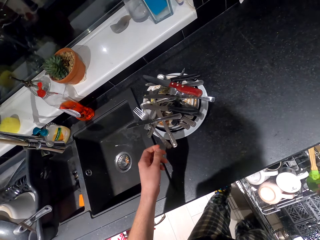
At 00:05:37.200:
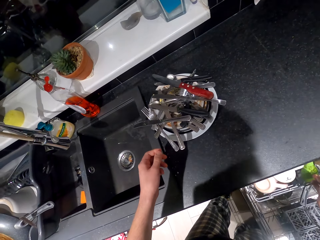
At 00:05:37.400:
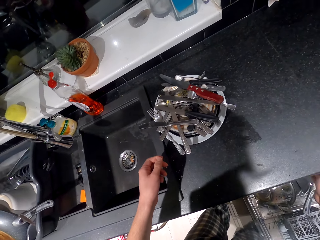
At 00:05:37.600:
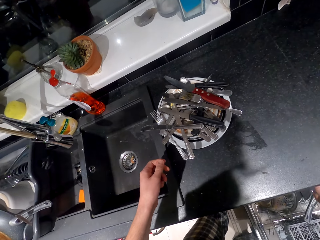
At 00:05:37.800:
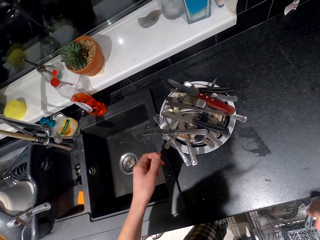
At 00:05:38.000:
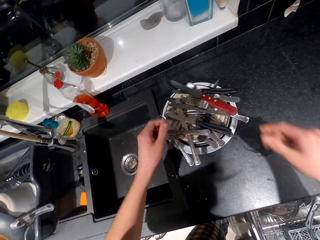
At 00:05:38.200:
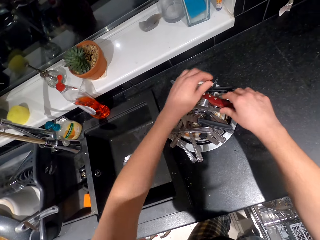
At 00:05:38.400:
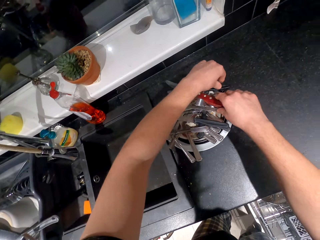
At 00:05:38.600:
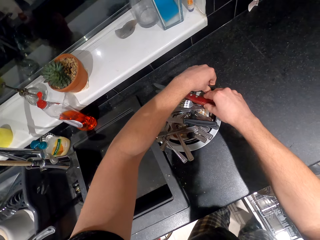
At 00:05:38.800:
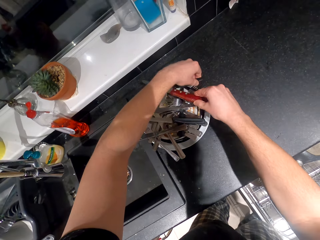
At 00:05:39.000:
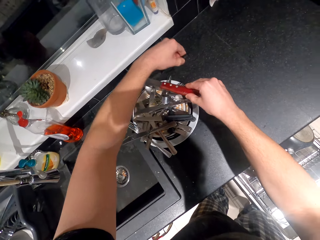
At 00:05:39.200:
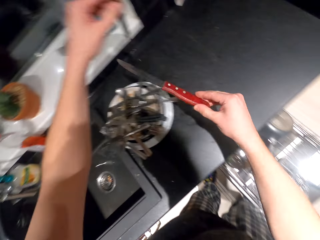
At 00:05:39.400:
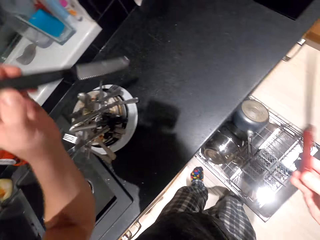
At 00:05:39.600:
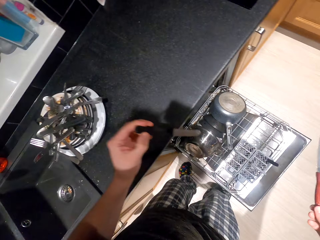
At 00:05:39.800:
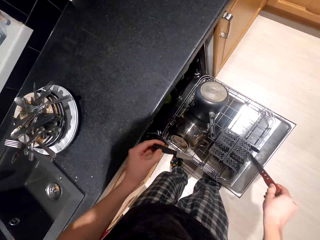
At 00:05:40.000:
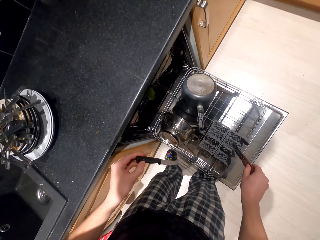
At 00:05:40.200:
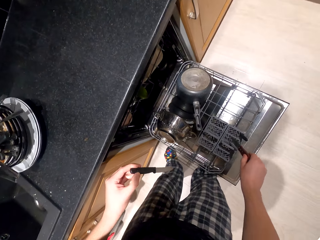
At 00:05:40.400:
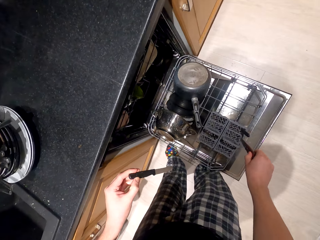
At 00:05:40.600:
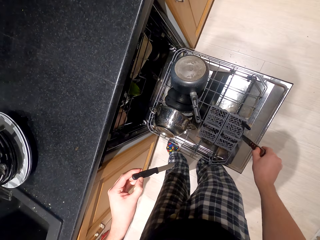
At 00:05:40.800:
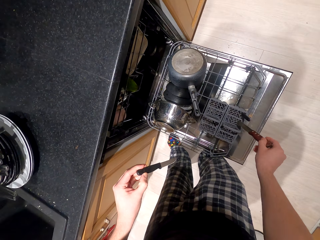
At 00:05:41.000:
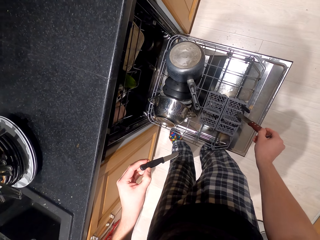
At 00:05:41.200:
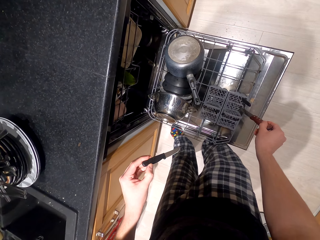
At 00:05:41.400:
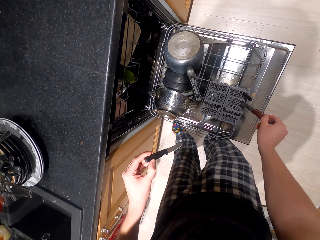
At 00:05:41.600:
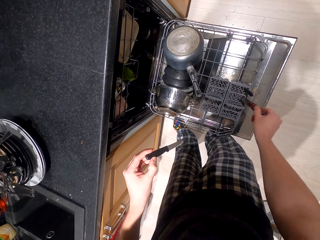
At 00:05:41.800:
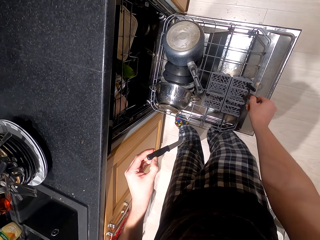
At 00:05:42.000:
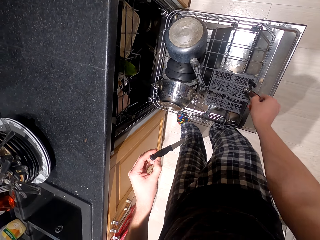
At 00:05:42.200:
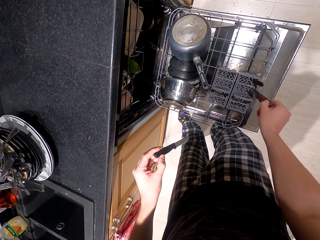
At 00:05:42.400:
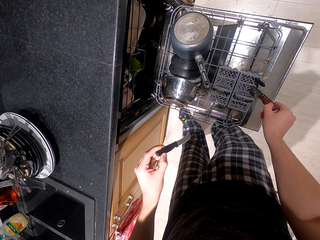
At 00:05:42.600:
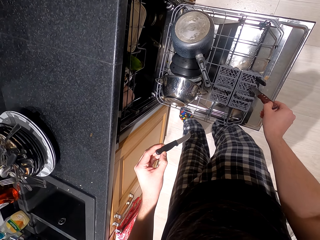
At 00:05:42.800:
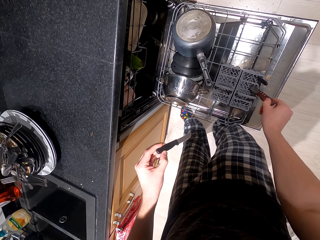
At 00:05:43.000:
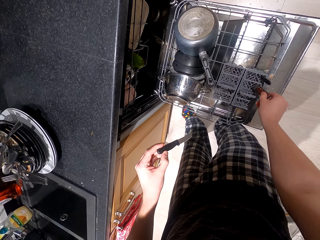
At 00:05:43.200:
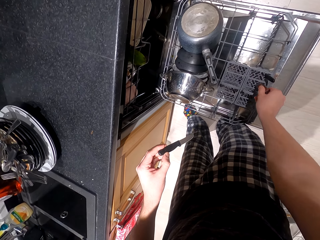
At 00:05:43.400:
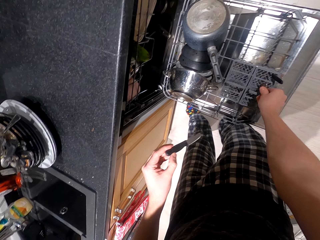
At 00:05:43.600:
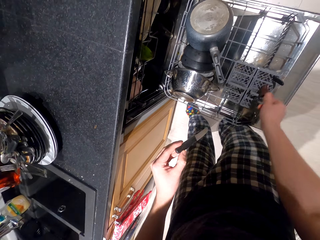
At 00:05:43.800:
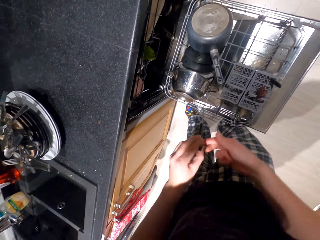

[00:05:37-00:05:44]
The camera wearer closes the utensils rack. They arrange the utensils to the utensils rack.

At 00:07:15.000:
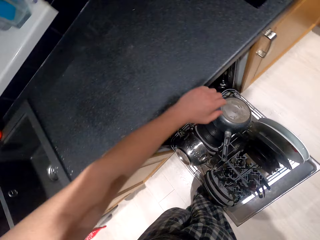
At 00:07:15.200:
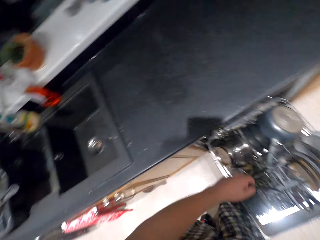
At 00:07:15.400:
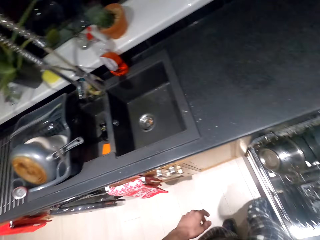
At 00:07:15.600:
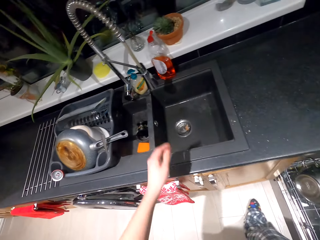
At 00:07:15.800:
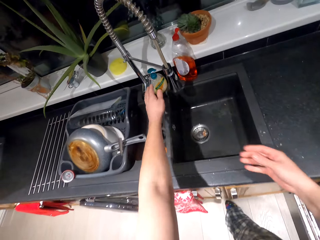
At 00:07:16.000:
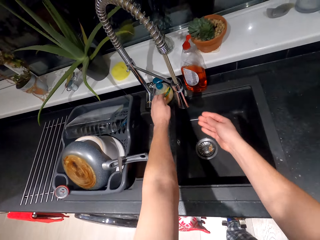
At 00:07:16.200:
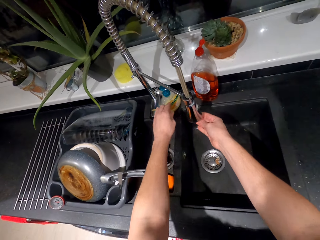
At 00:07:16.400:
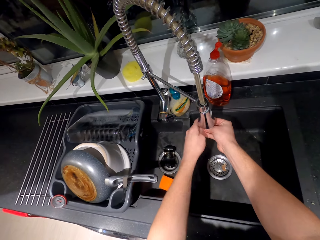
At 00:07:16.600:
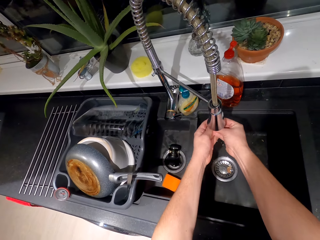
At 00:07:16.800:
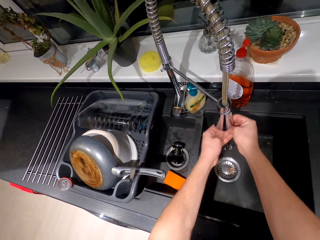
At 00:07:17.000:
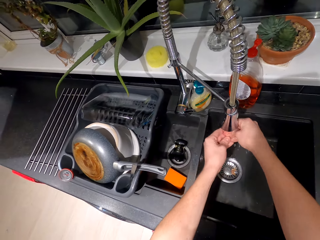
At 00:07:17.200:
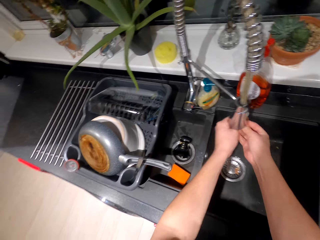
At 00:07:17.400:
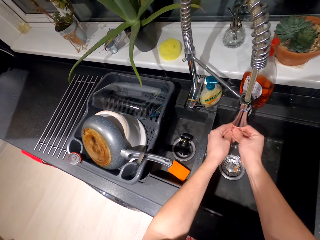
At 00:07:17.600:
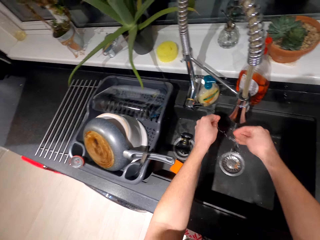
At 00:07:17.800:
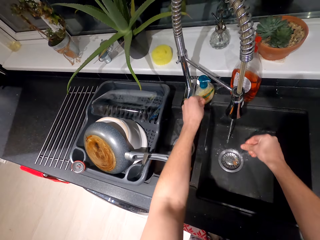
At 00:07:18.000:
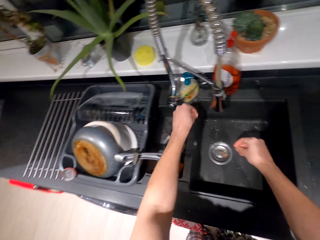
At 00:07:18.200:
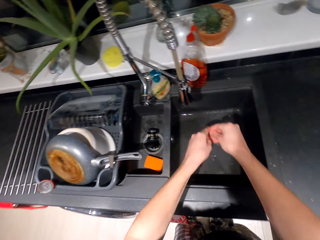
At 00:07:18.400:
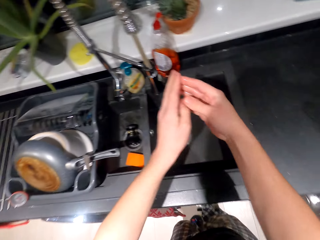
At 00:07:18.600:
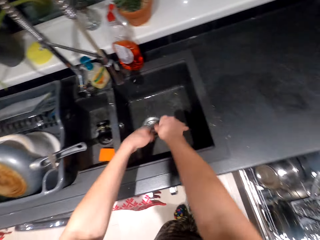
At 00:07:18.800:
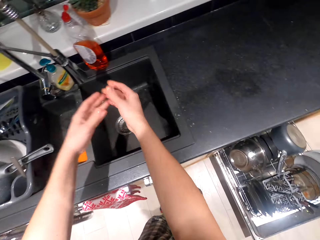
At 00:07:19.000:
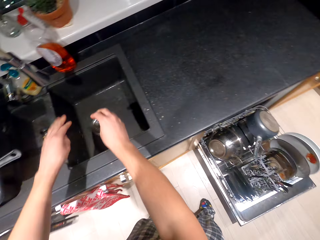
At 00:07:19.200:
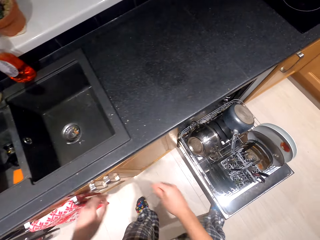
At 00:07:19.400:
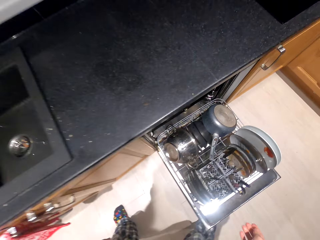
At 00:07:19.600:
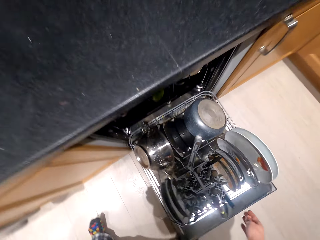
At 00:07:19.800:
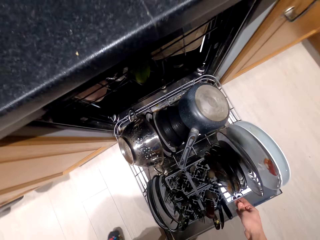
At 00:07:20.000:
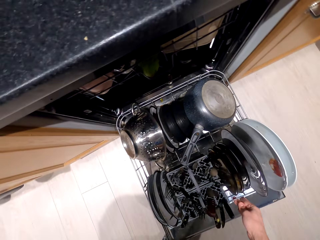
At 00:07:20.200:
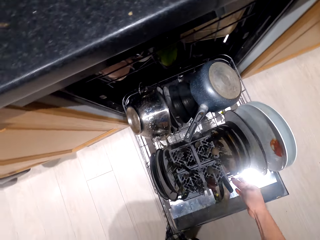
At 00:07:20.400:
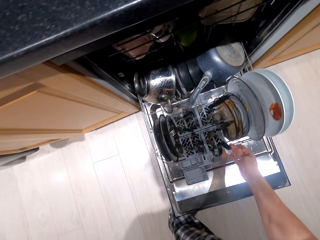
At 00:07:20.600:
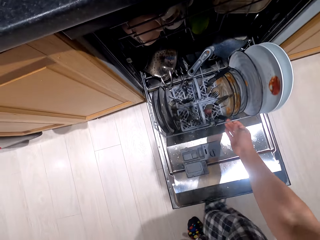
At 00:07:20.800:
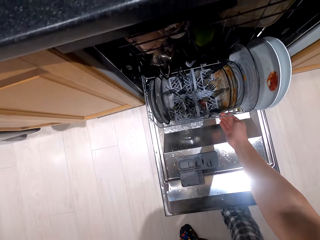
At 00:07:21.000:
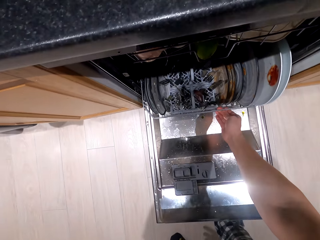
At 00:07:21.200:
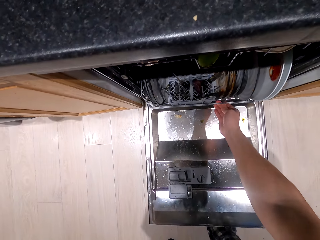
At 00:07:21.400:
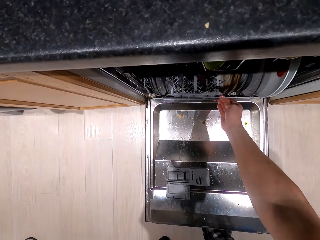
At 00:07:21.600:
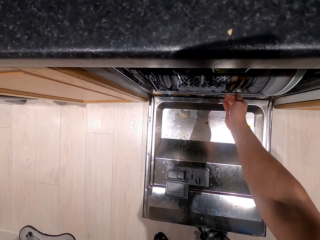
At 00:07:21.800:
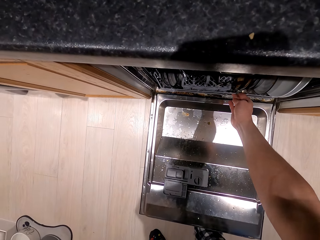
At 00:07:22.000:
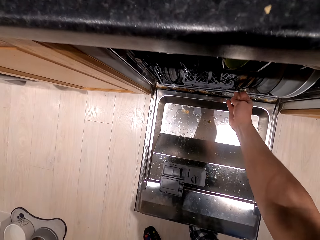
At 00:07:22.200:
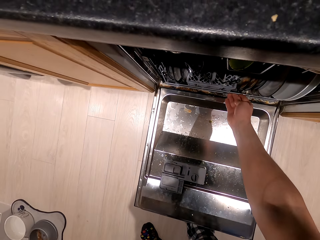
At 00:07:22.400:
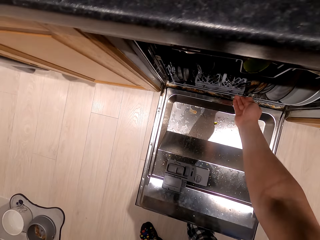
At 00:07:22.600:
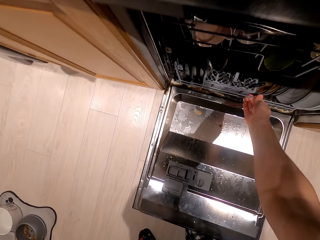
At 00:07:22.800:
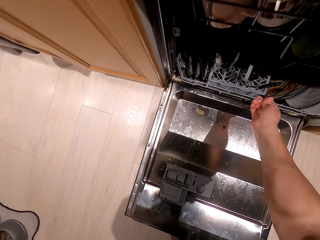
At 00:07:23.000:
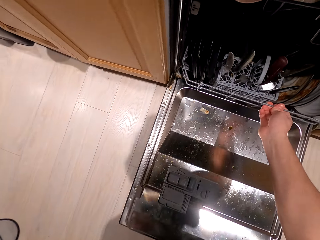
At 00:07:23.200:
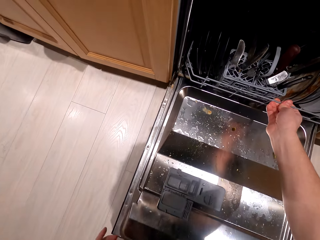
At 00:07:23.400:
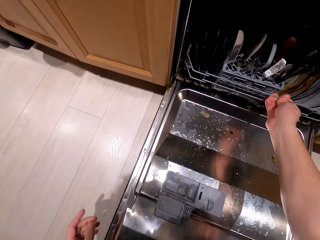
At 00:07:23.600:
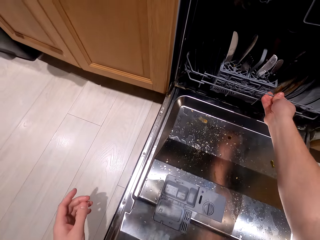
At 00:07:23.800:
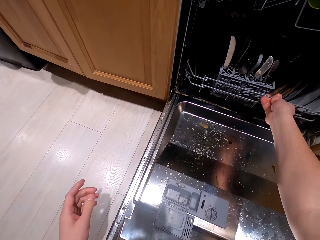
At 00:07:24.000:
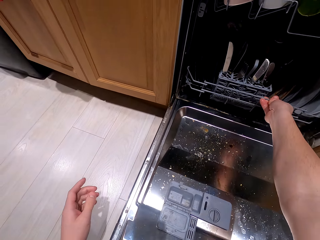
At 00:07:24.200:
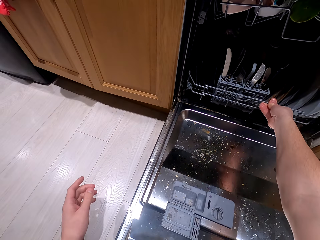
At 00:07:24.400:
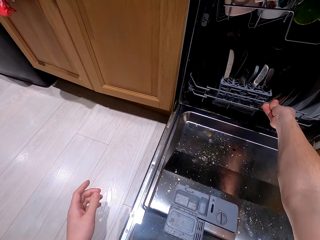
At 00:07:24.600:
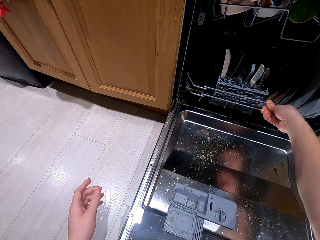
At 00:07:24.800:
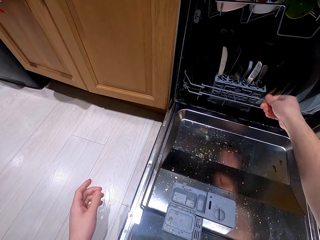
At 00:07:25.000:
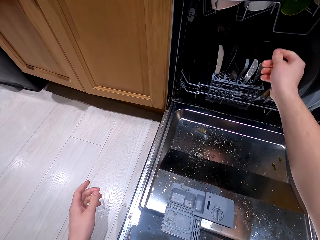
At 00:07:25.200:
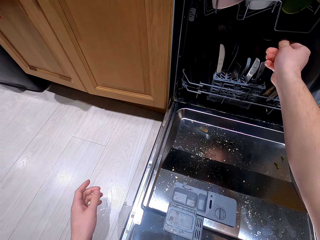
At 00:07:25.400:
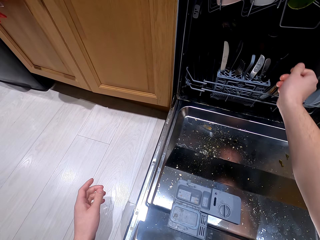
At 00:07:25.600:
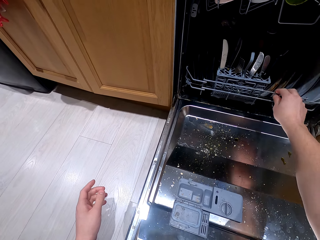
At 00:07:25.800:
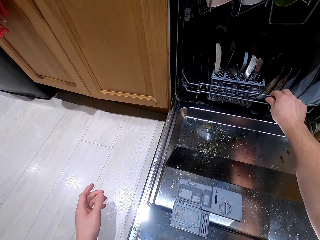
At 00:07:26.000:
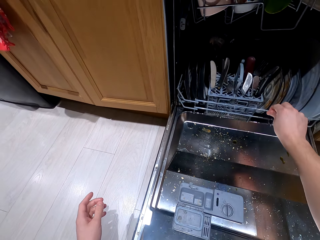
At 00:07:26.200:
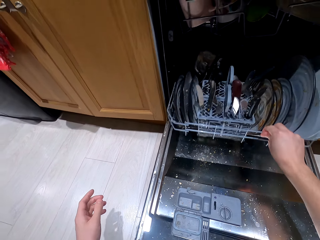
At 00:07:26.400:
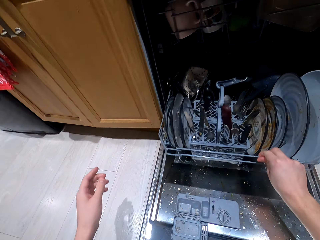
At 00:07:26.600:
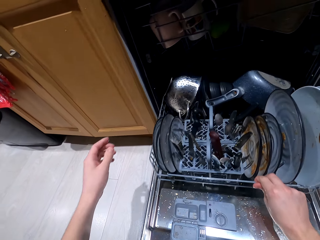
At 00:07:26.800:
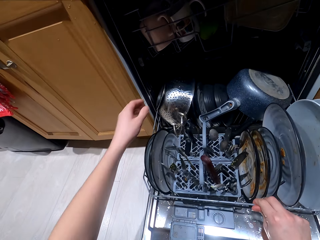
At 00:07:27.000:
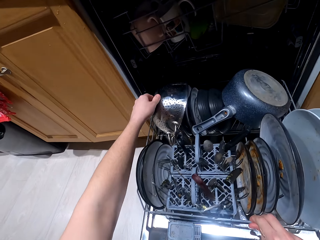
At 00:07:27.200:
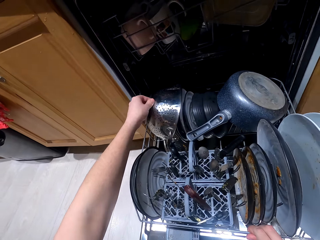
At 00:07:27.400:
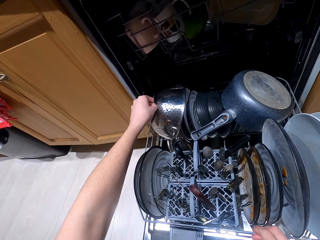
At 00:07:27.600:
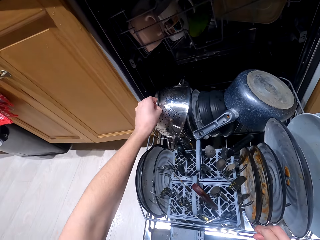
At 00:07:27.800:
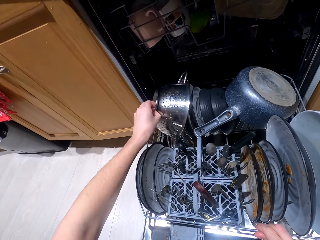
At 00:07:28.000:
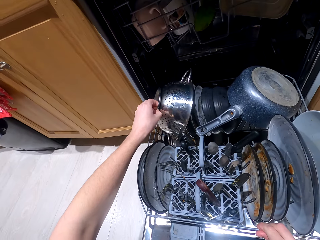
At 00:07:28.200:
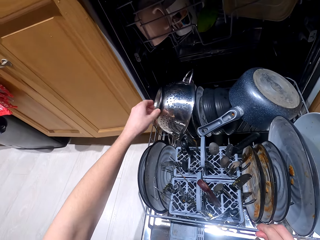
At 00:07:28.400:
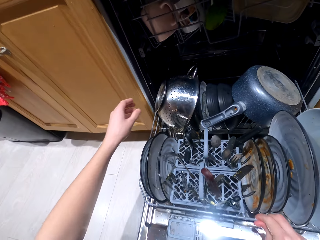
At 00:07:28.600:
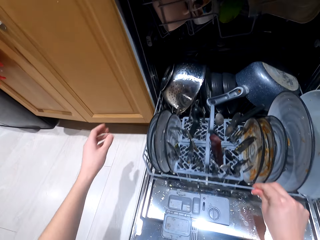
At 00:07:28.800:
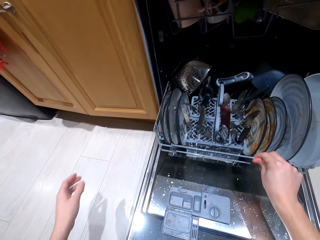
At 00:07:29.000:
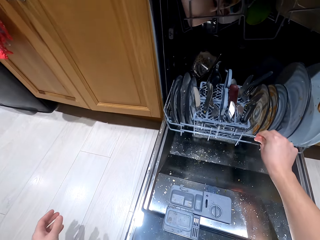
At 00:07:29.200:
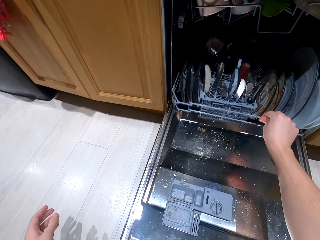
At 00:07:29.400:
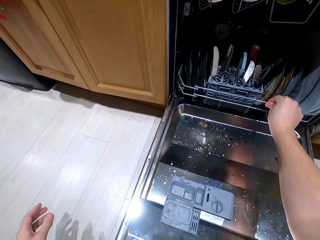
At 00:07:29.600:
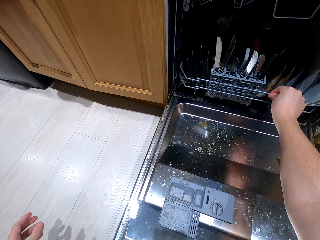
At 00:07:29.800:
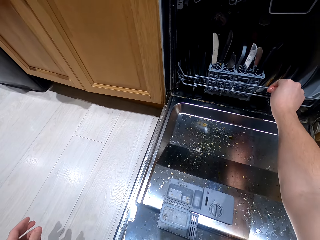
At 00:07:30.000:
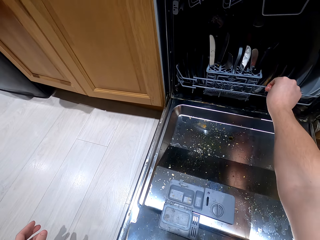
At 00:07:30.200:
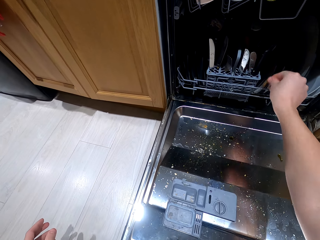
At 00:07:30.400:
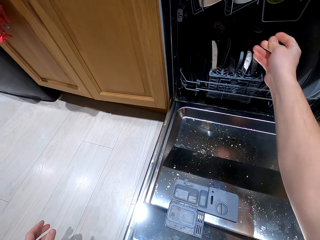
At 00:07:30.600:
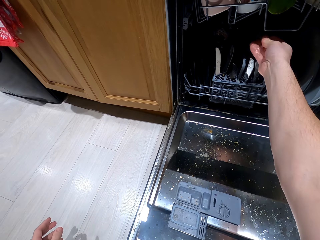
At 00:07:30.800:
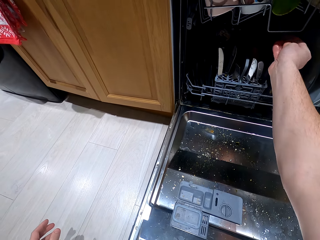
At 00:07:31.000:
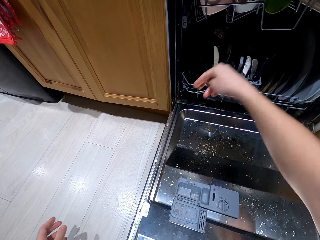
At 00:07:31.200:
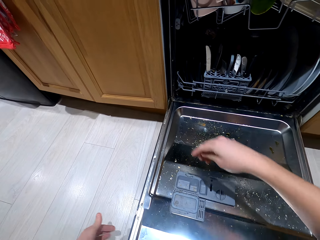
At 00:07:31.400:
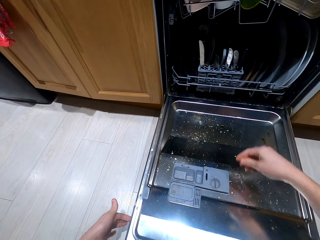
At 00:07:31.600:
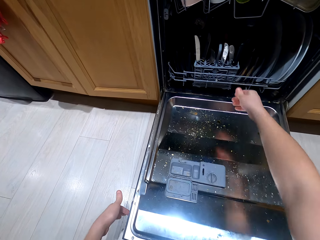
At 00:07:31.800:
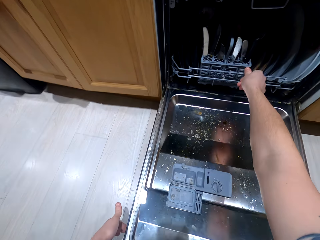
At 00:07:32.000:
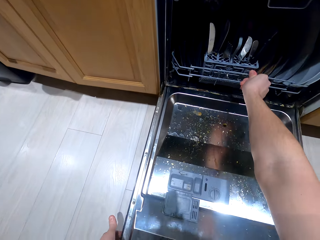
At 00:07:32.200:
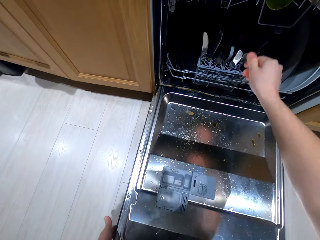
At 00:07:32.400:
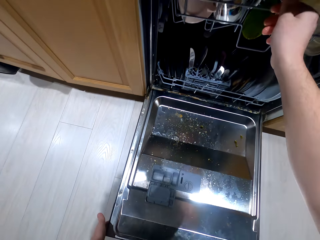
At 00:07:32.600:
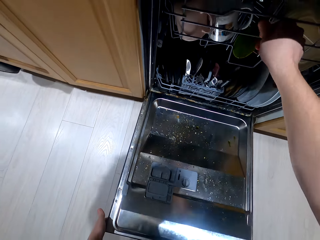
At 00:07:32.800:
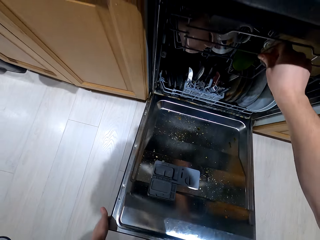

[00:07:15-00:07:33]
The camera wearer opens the water tap. They wash hands. They close the utensils rack. They open the utensils rack. They close the utensils rack.
